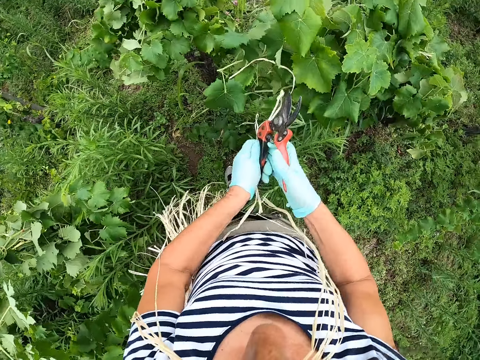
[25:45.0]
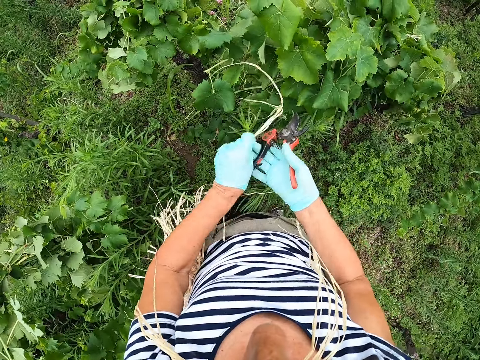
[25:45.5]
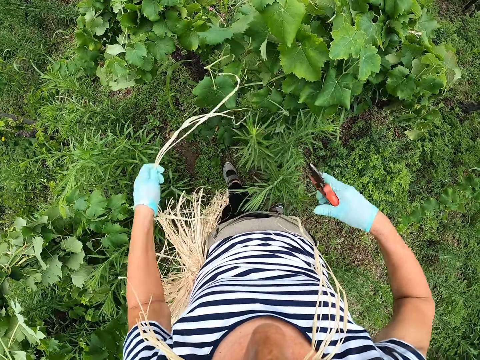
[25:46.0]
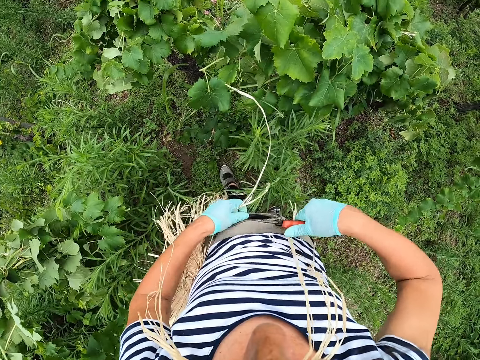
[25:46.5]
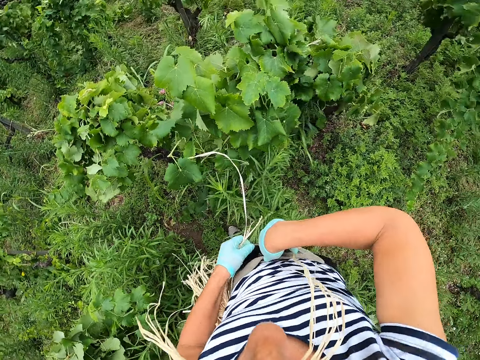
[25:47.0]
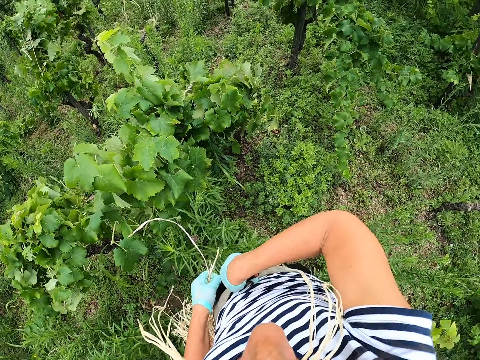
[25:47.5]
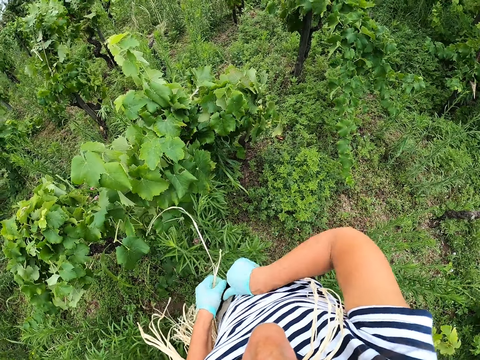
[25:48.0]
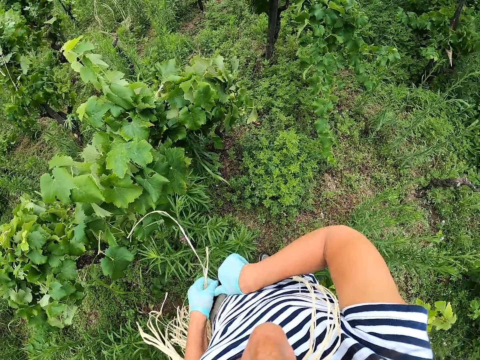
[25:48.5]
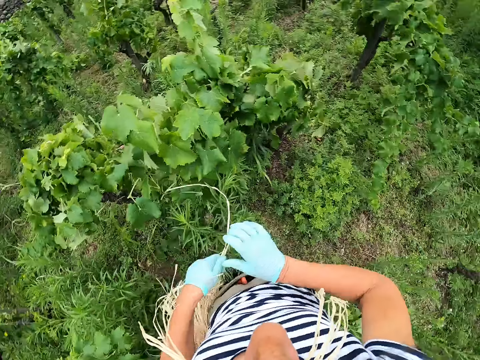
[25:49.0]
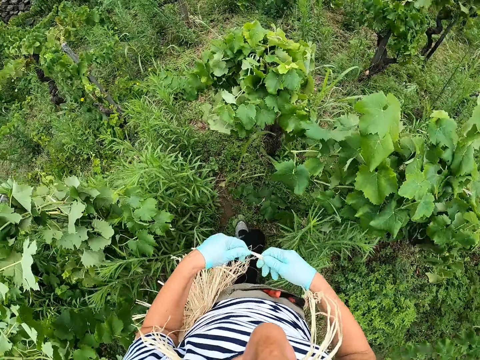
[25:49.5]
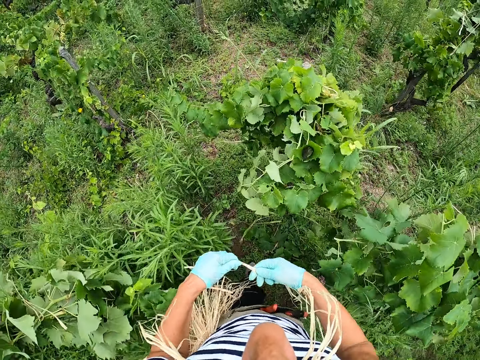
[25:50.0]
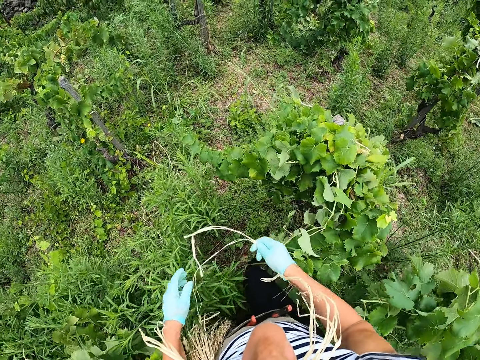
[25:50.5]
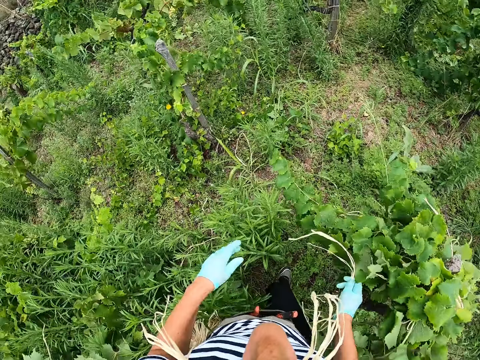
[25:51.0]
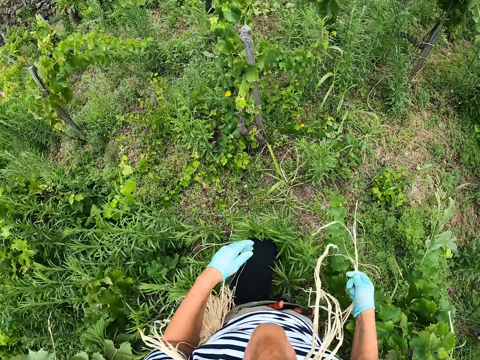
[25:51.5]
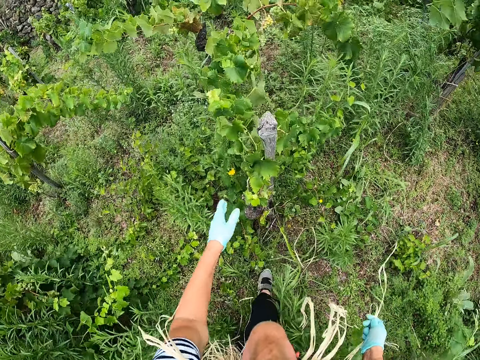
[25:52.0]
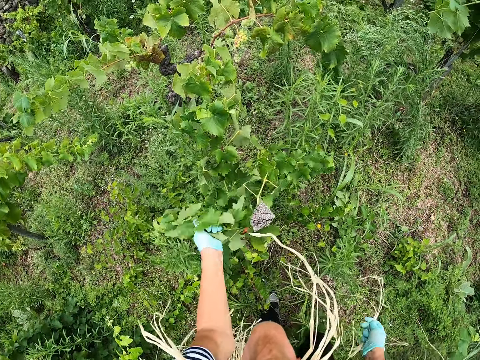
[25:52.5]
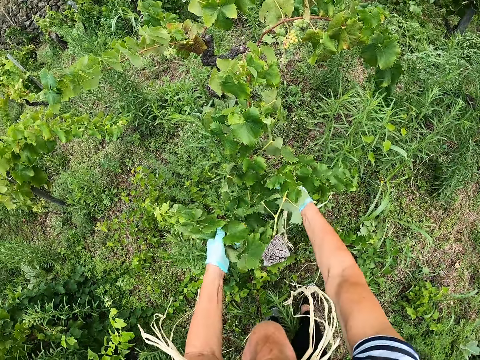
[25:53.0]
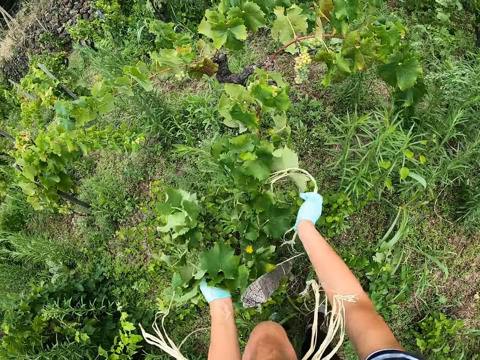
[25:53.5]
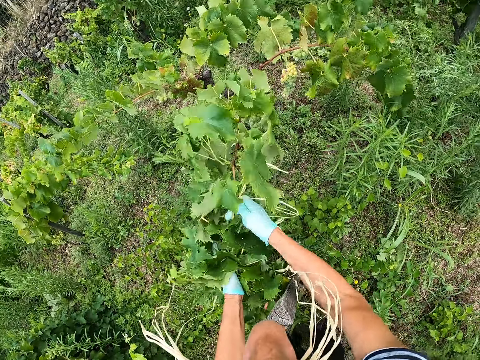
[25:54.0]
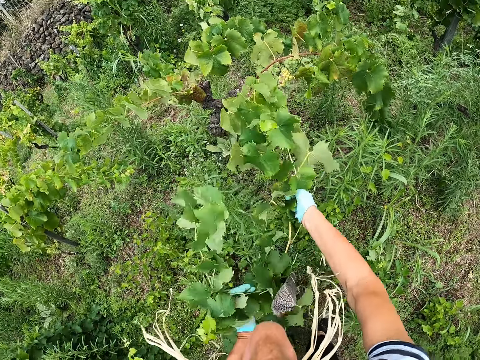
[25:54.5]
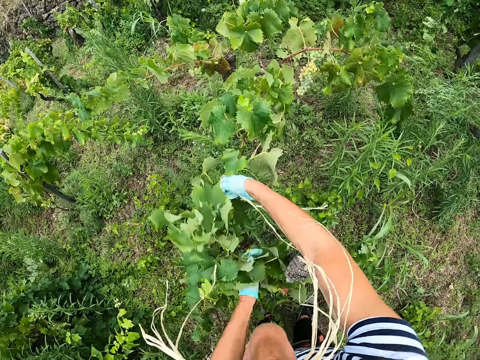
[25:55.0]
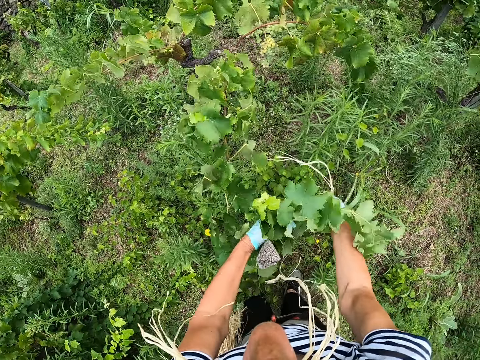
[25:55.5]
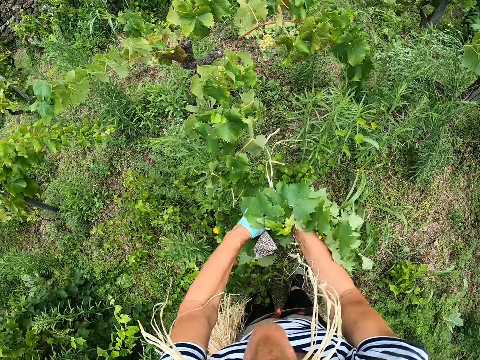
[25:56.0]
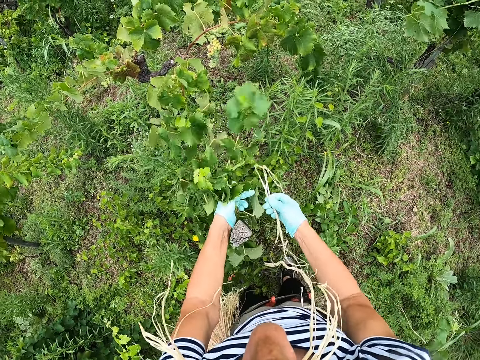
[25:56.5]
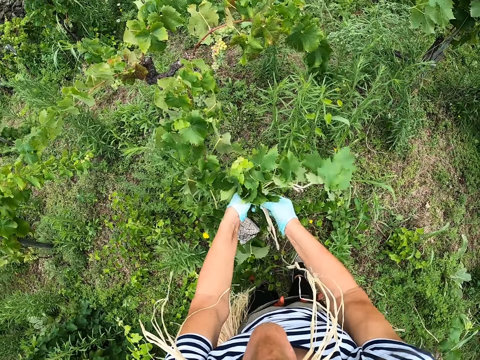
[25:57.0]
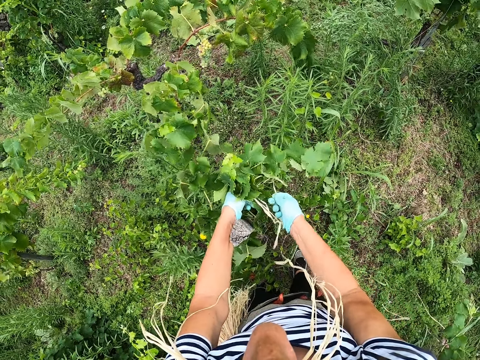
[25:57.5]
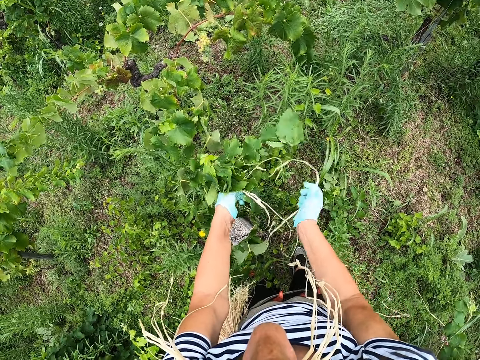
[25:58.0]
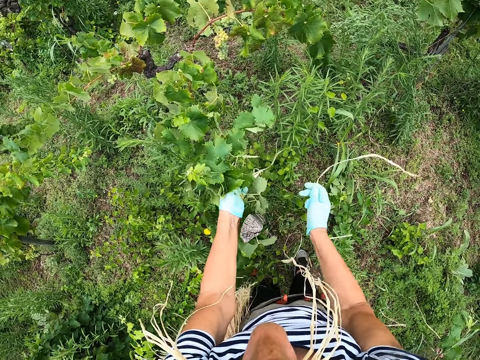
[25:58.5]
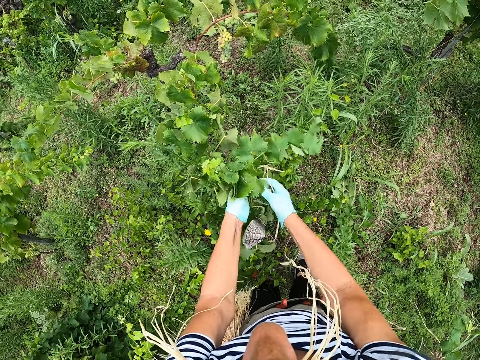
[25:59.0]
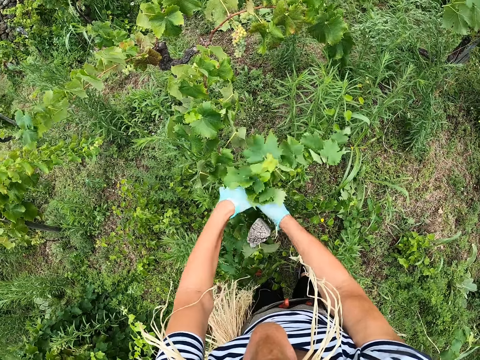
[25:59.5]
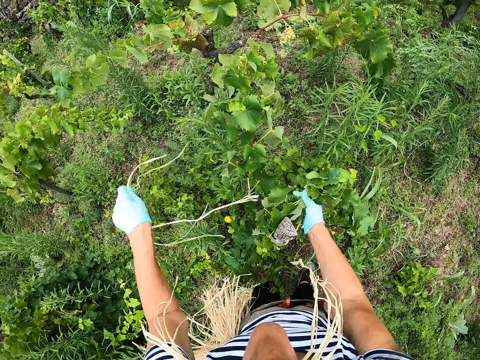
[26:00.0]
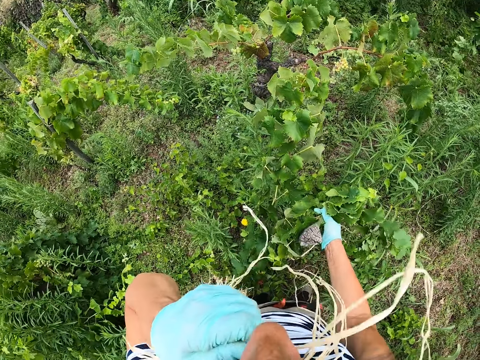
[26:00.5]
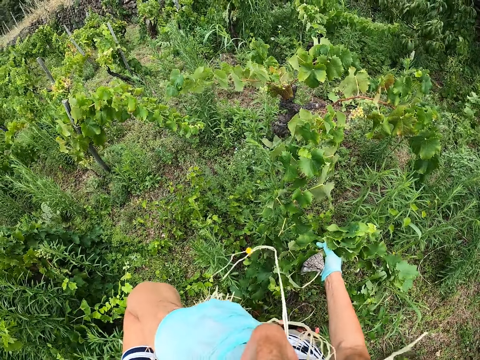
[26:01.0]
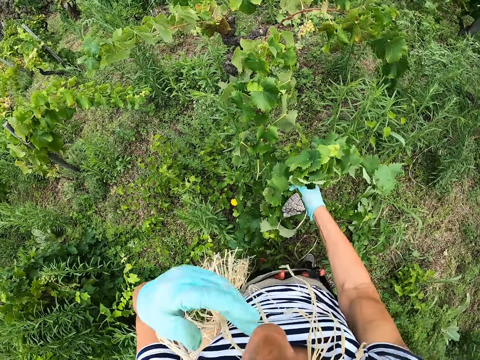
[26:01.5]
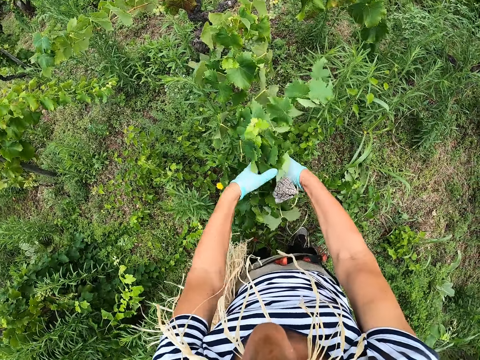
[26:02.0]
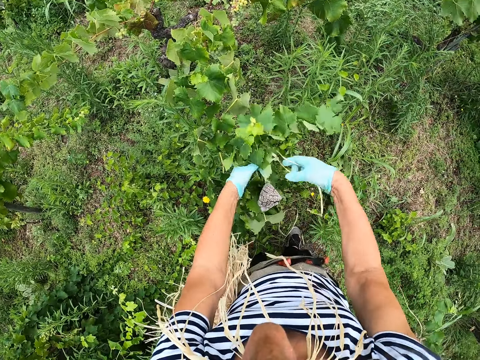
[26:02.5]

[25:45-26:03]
The camera wearer puts the pruning shears on the waist, in the pocket. They walk around. They attach the plant to the stake. They put the leaves together. They divide the sisal fiber. They tie the grape leaves. They put the sisal fiber in the mouth.

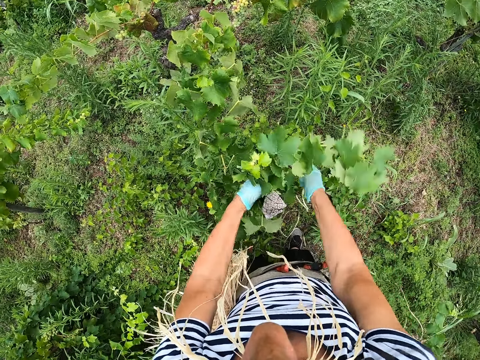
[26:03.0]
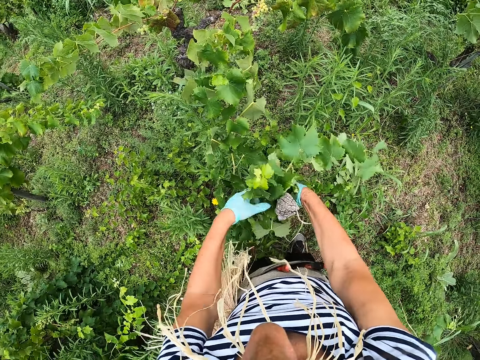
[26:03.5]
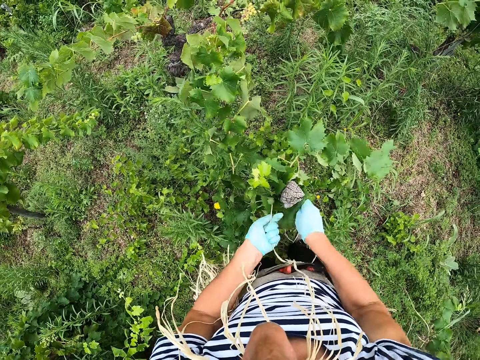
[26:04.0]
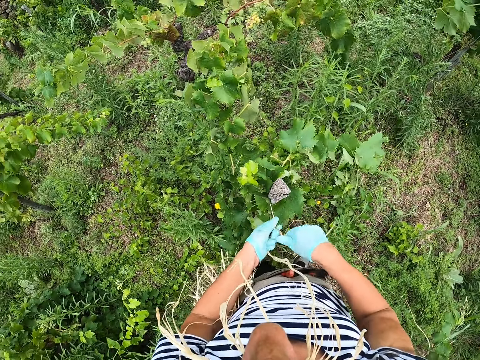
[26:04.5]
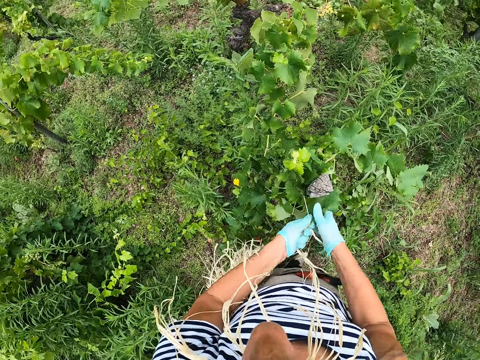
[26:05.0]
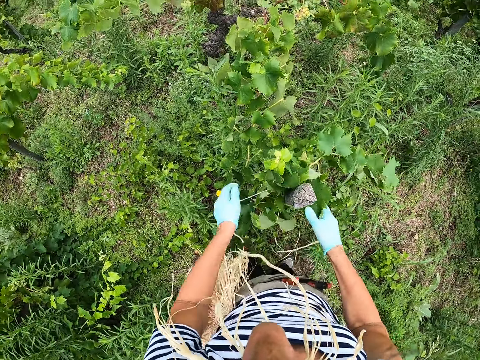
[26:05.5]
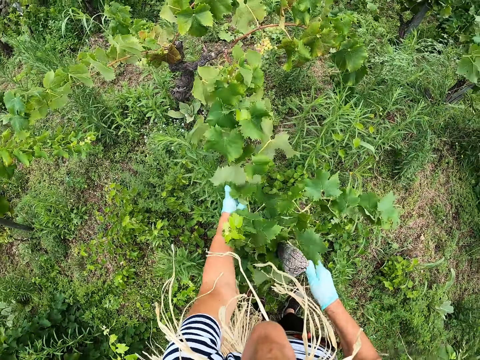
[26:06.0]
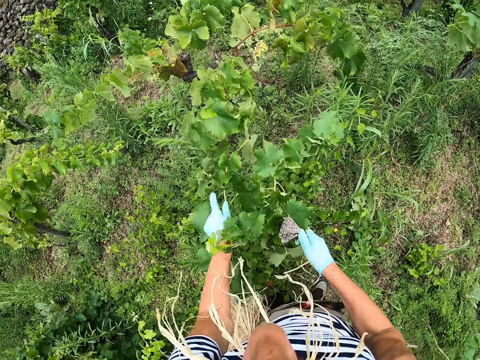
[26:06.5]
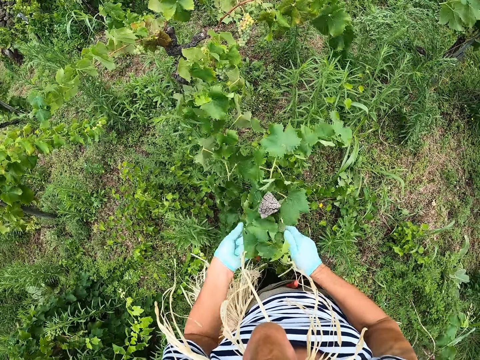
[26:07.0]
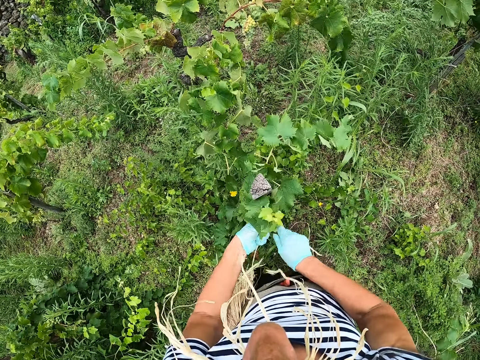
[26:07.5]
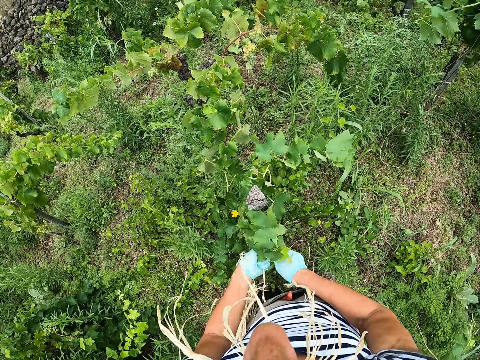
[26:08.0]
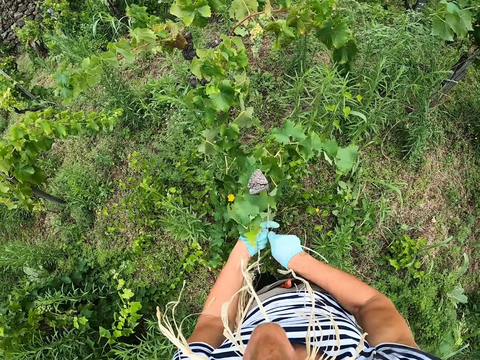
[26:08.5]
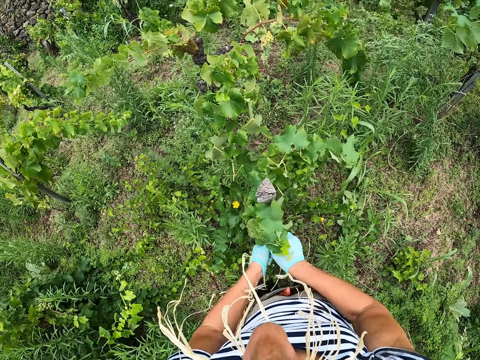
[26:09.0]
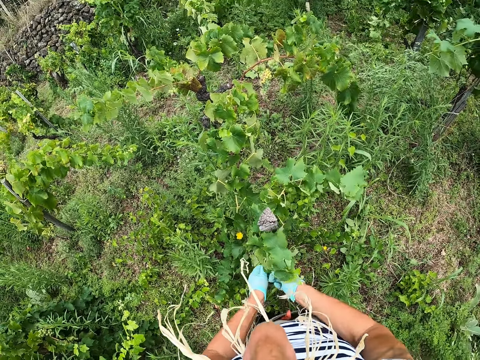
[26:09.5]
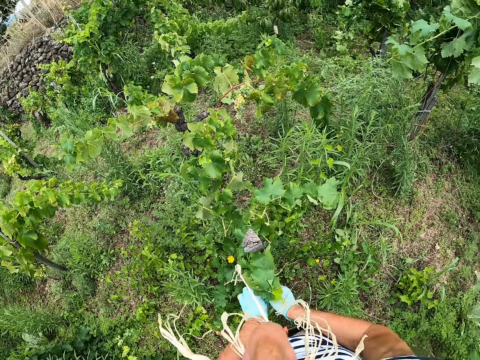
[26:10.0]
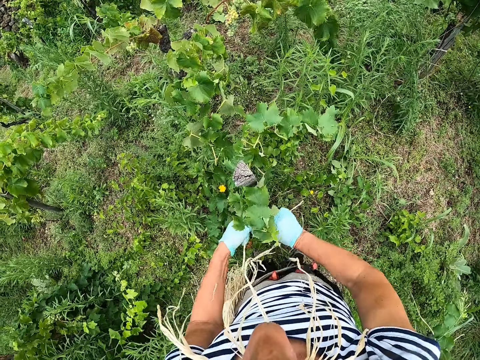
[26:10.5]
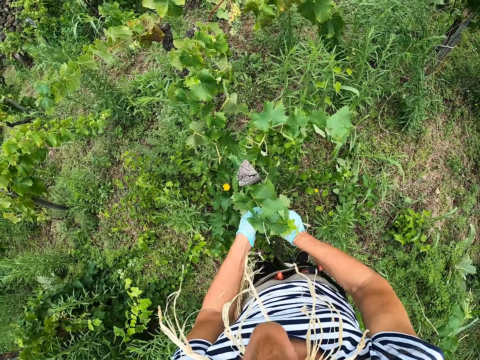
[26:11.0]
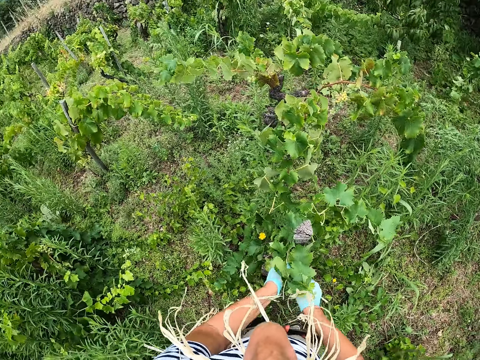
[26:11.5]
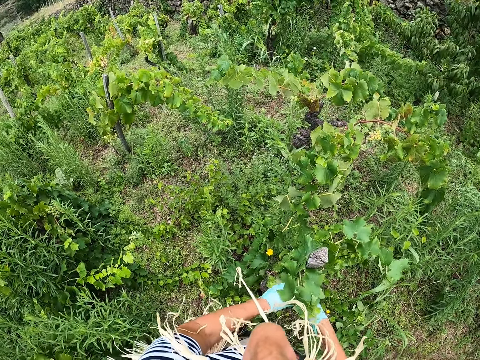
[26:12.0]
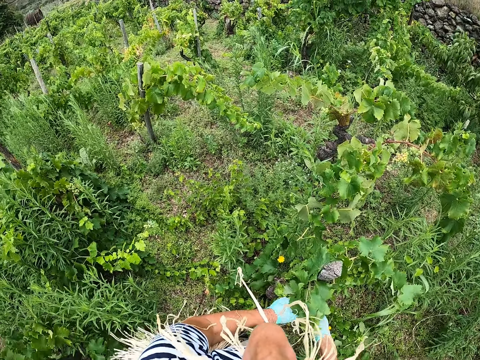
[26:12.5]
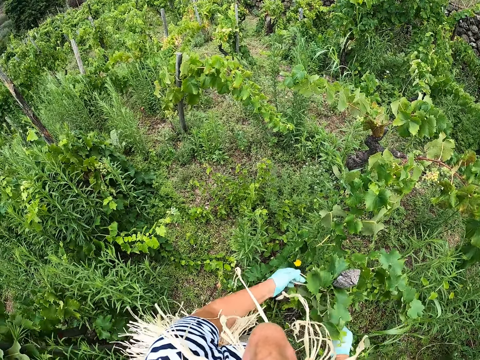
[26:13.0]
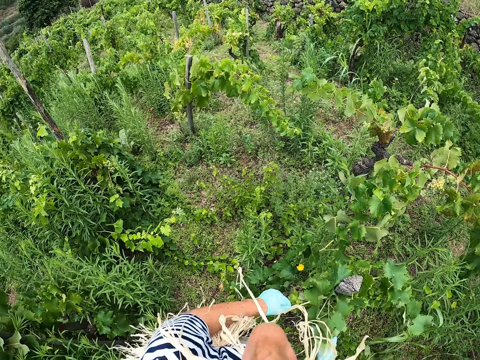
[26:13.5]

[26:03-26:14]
The camera wearer ties the plant to the stake using the sisal fiber.
